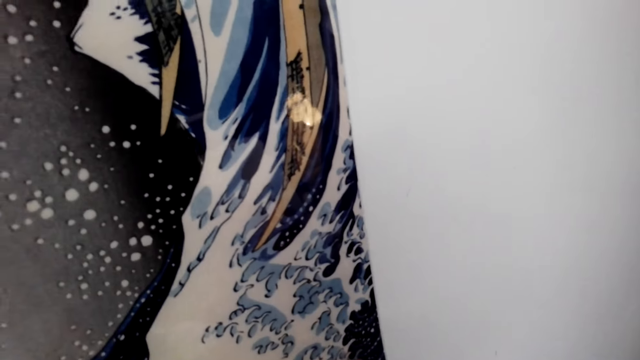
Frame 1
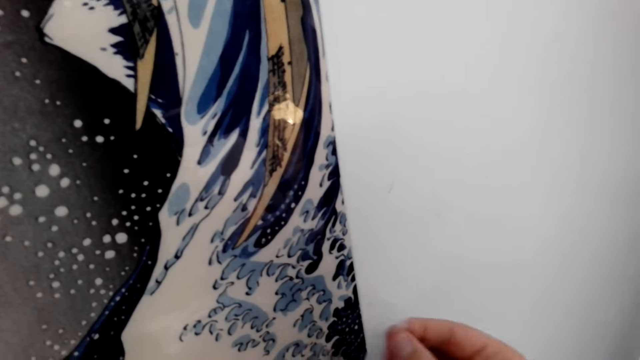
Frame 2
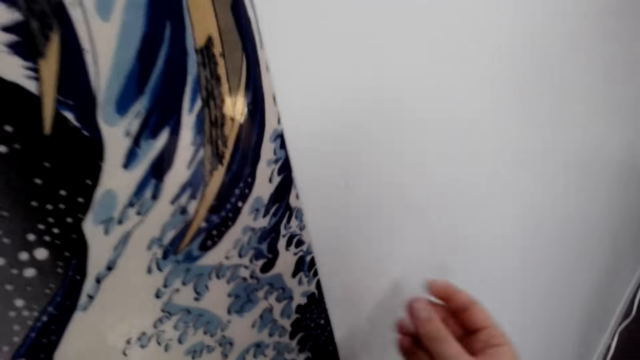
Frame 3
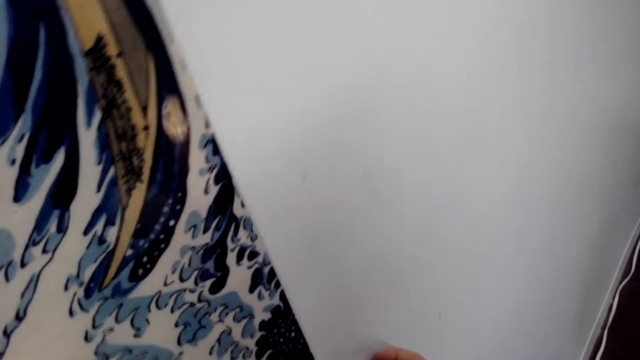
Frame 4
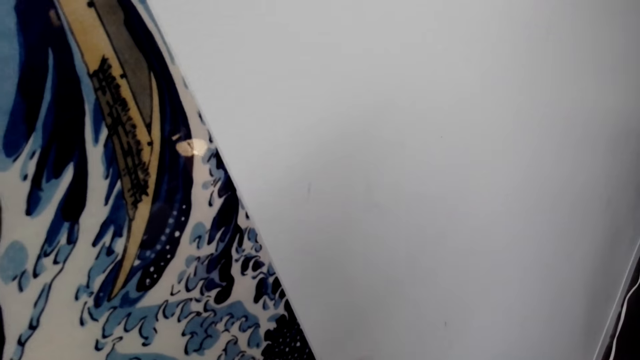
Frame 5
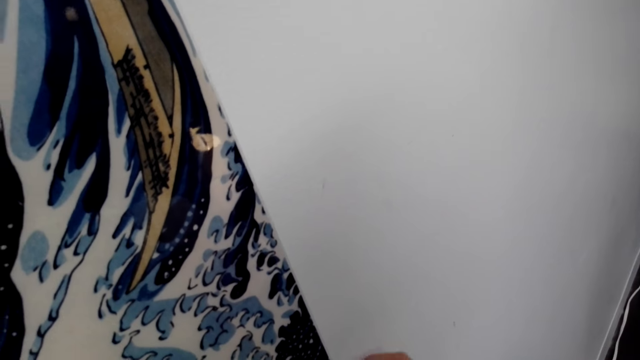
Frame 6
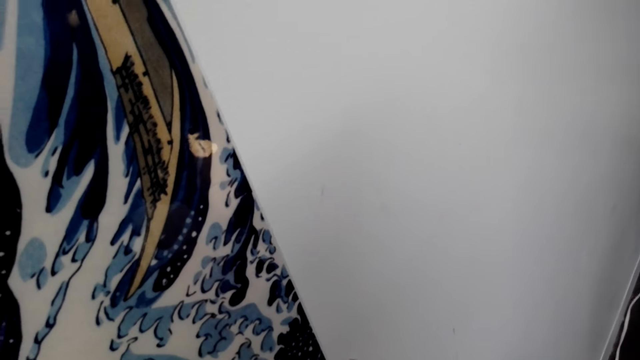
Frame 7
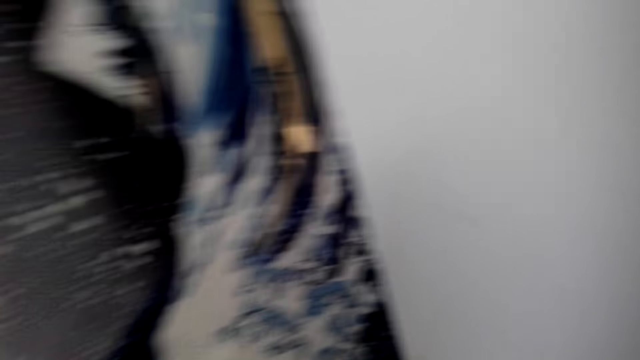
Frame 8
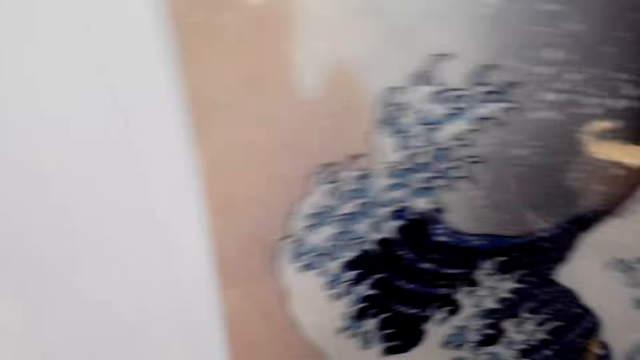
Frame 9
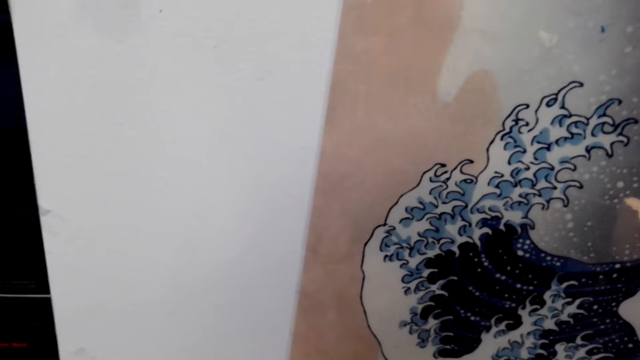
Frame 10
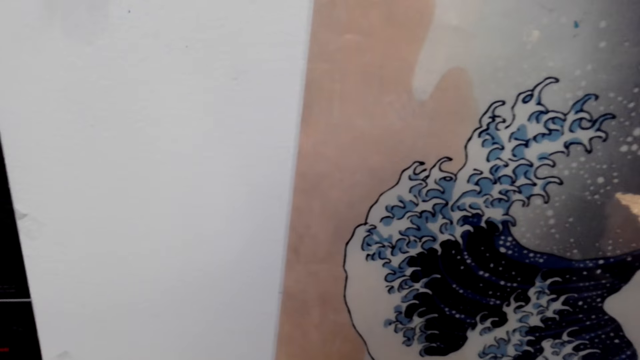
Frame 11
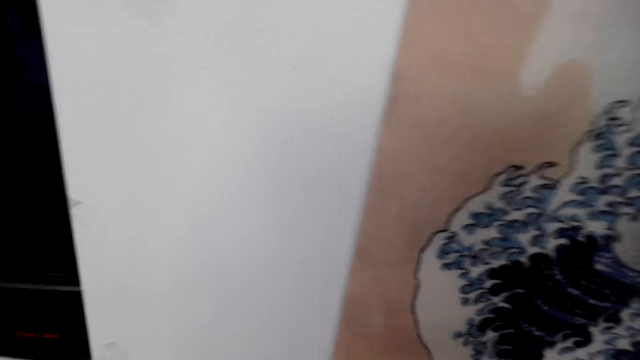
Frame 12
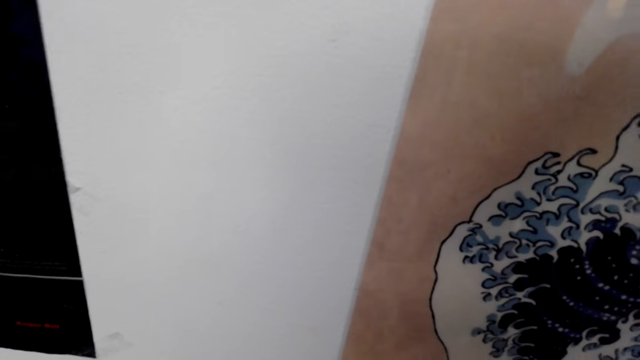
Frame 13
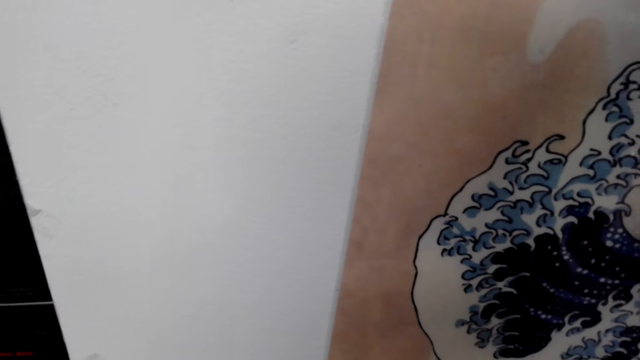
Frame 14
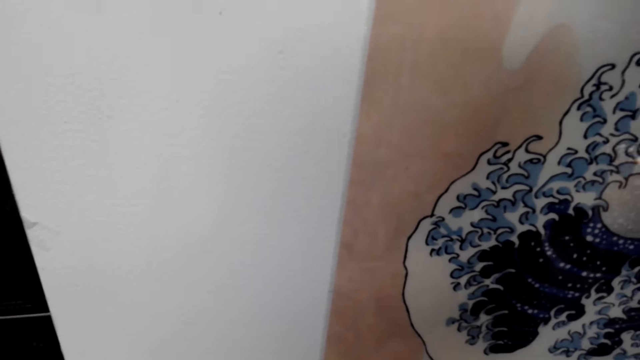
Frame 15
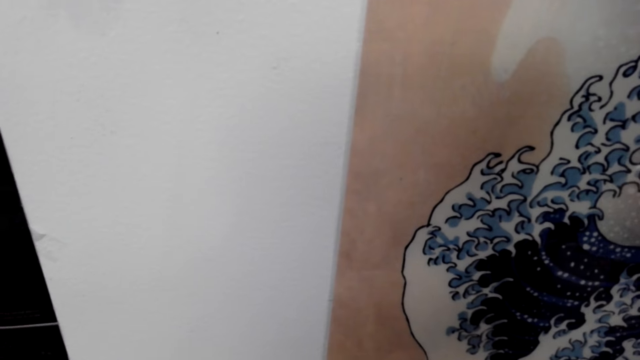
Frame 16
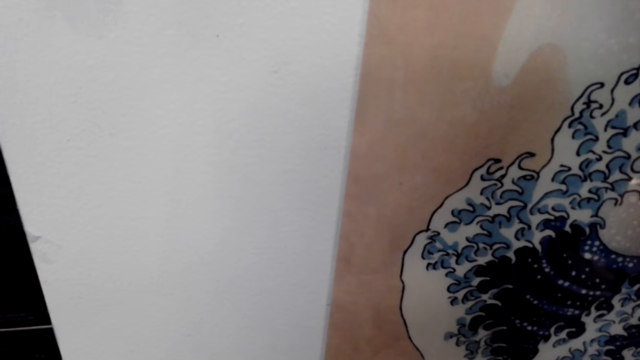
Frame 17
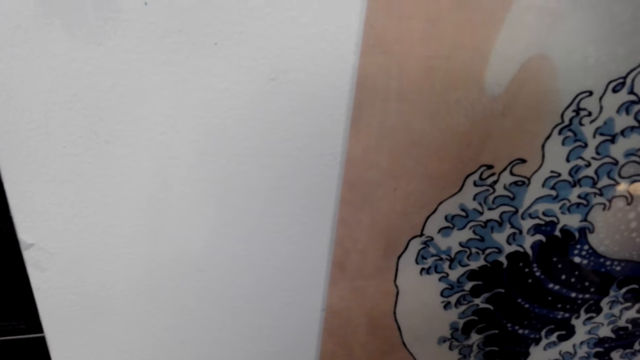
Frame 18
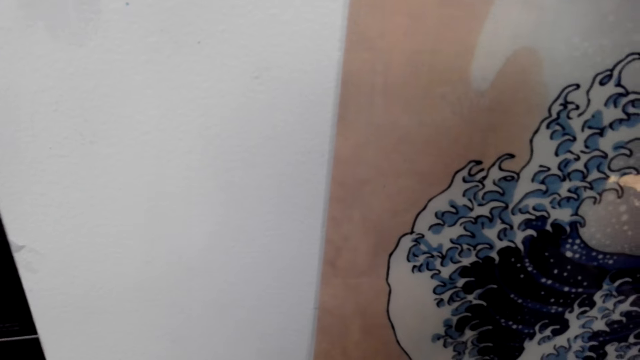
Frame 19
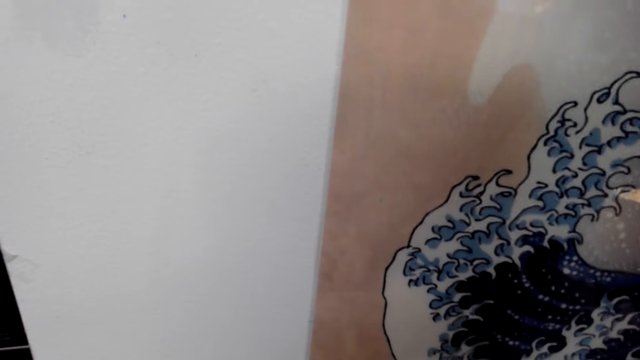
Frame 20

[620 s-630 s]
The camera wearer cuts a cellotape. They stick the cellotape on the wallpaper.

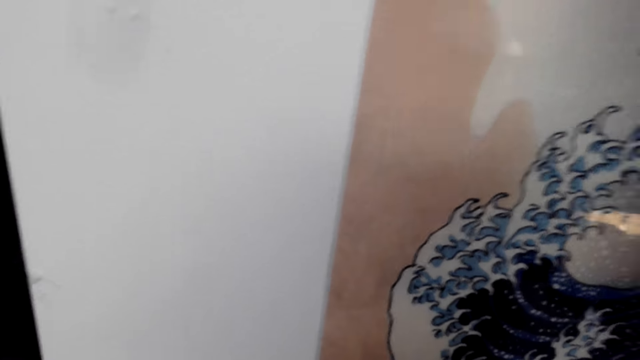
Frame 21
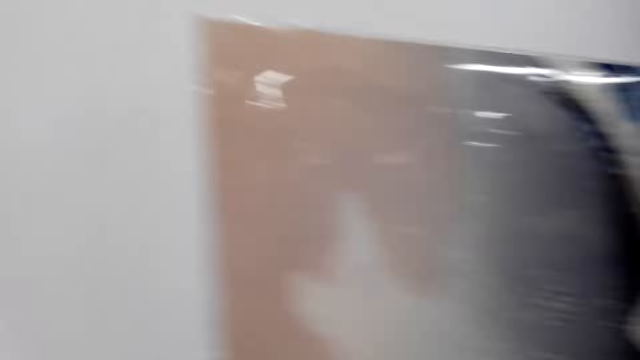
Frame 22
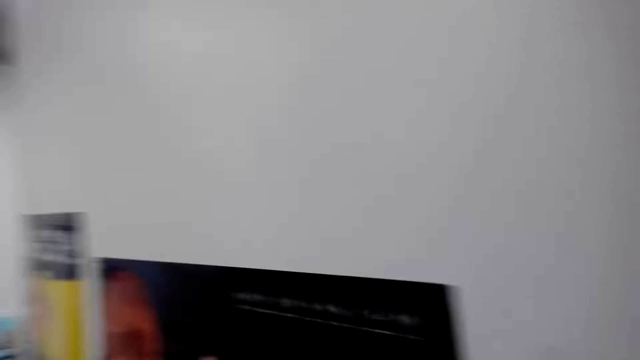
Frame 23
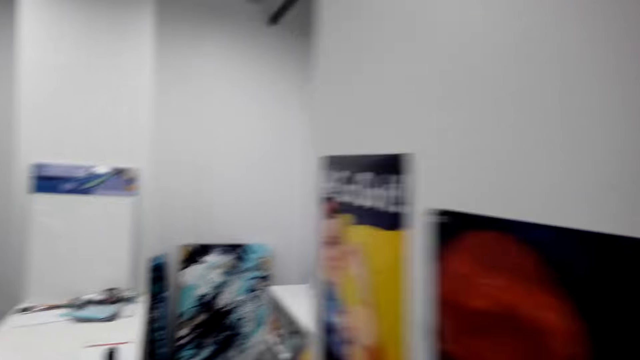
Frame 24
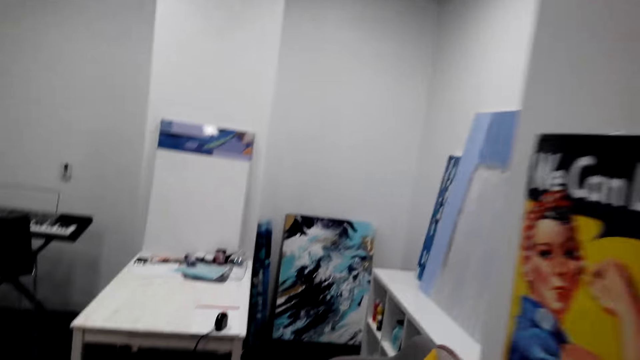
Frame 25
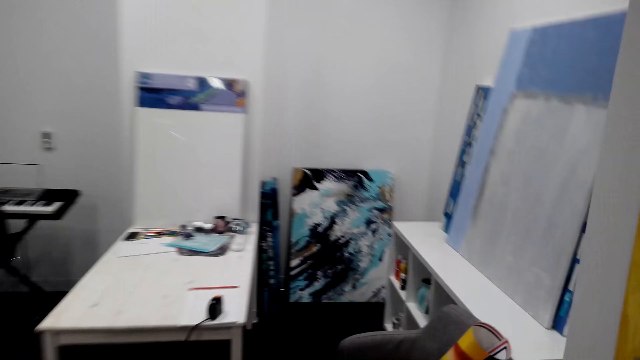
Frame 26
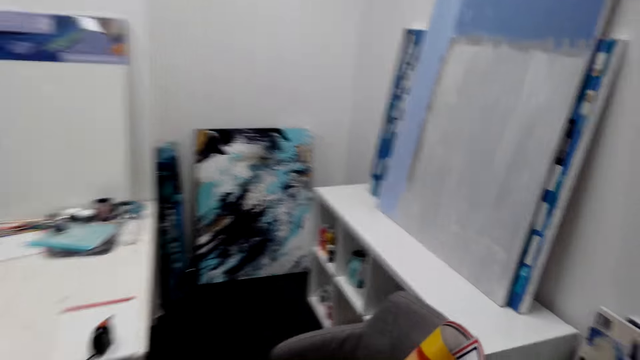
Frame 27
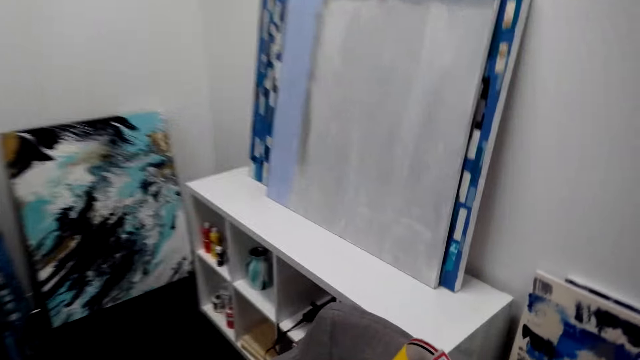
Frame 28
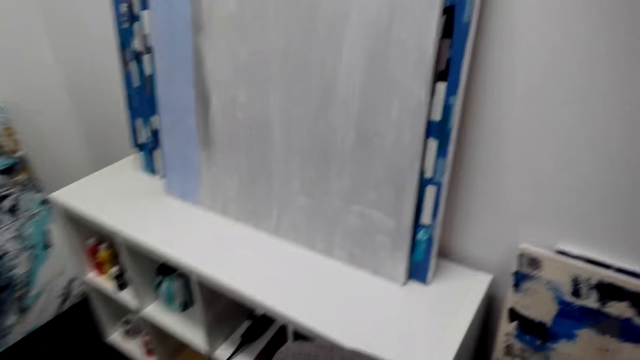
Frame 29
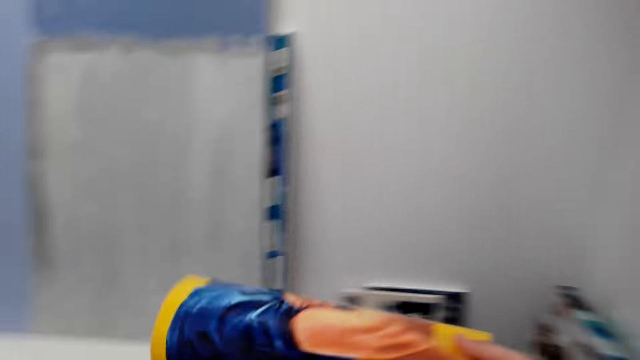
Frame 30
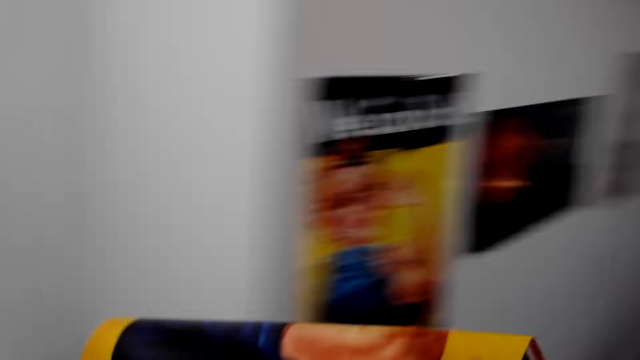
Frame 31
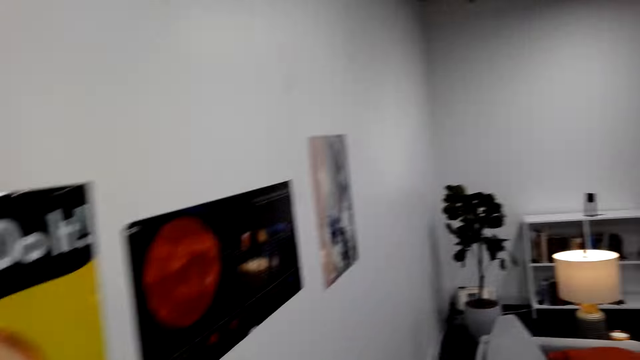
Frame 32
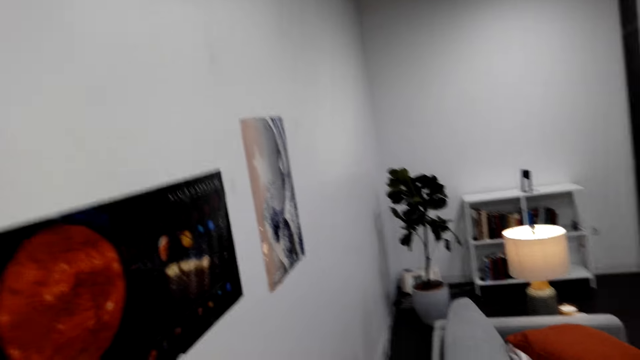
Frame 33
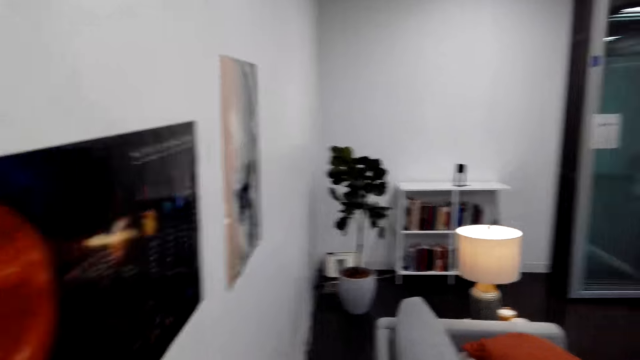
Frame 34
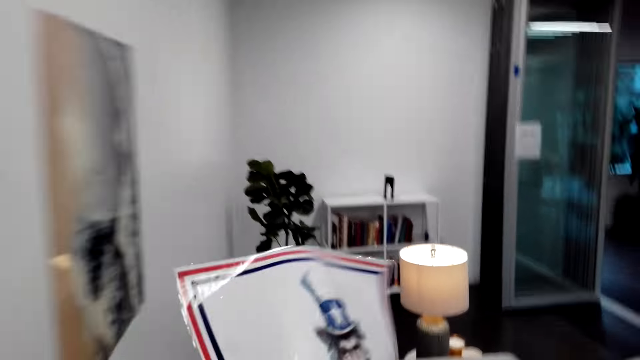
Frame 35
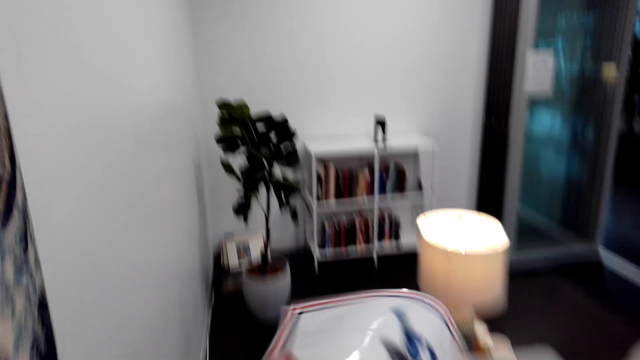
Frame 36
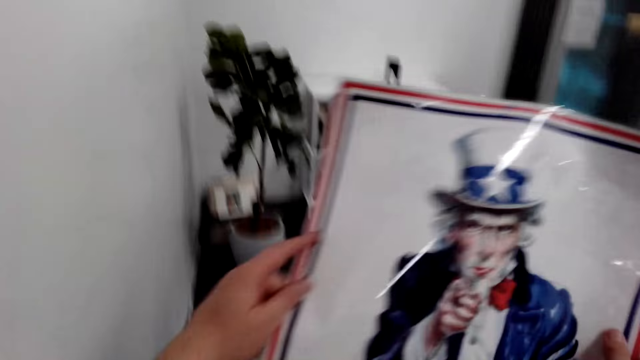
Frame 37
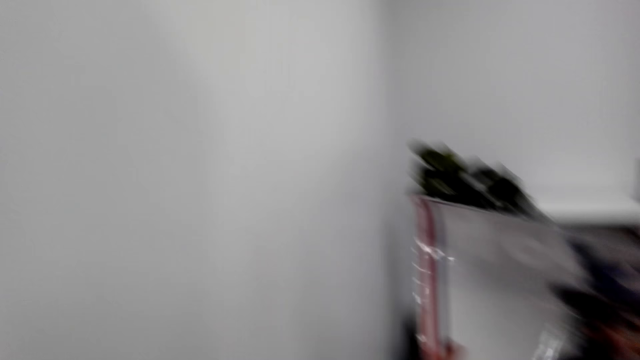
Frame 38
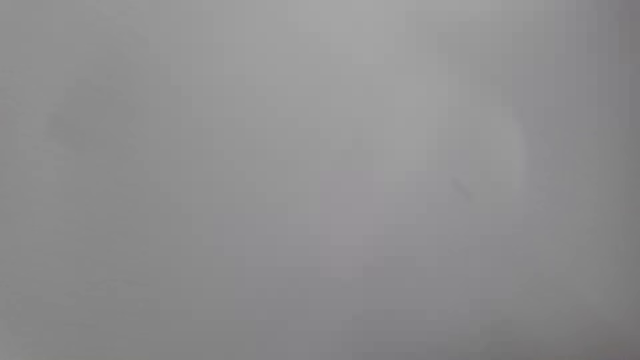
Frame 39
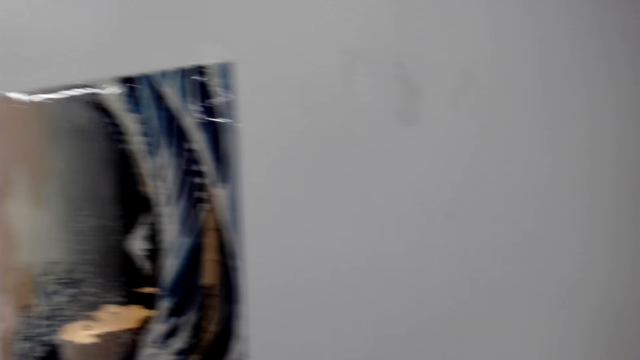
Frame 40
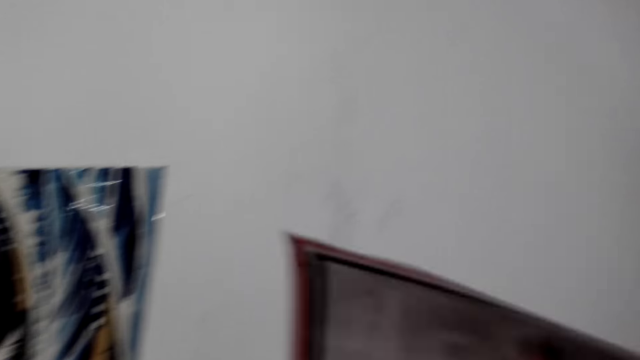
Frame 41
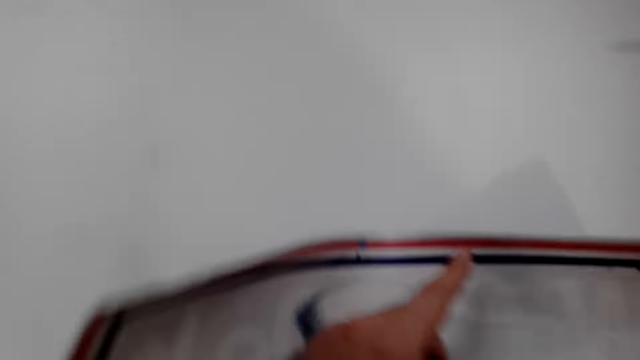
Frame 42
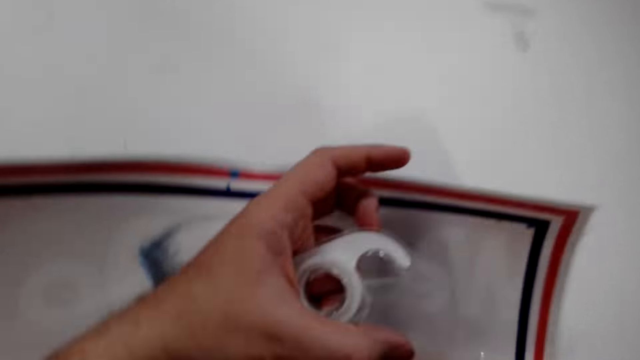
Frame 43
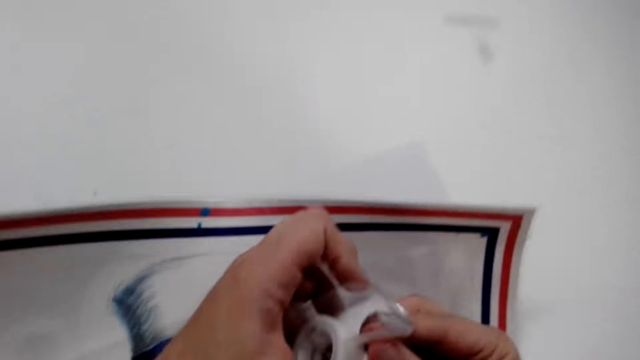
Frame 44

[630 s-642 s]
The camera wearer walks in the house. They take a wallpaper. They take a picture portrait. They take a tape.
